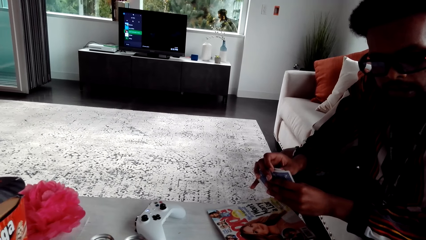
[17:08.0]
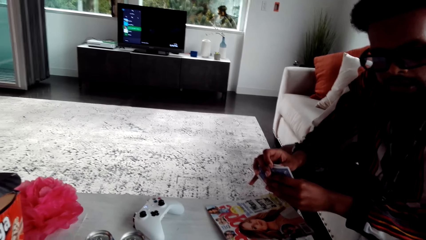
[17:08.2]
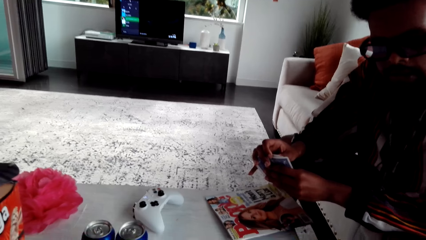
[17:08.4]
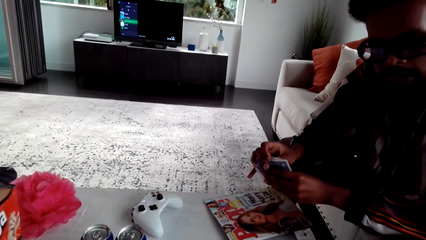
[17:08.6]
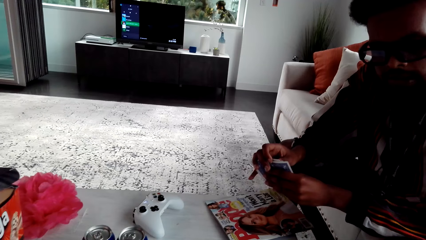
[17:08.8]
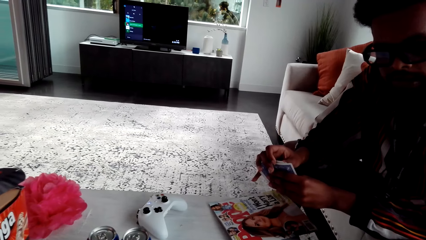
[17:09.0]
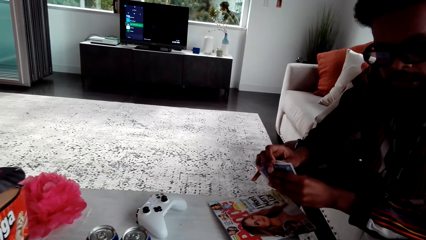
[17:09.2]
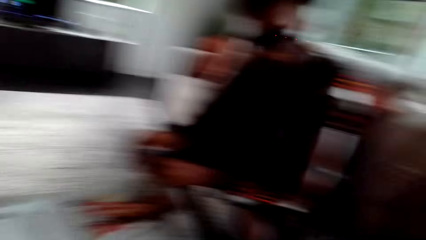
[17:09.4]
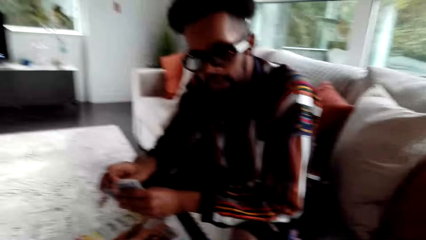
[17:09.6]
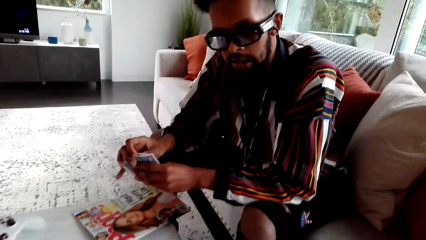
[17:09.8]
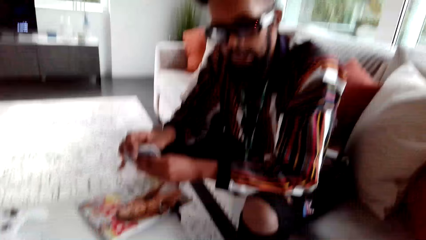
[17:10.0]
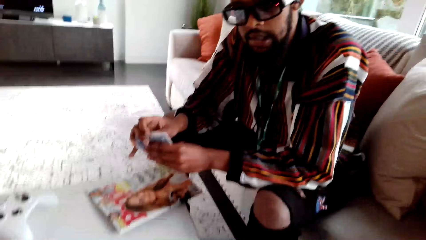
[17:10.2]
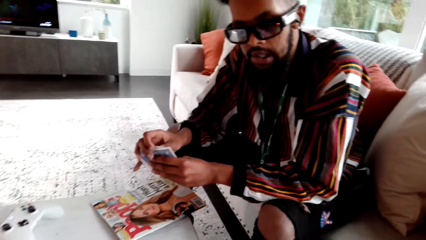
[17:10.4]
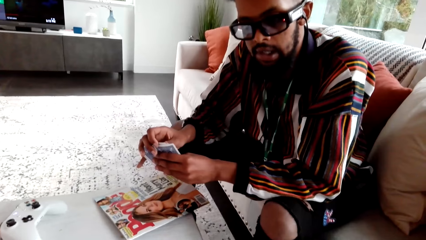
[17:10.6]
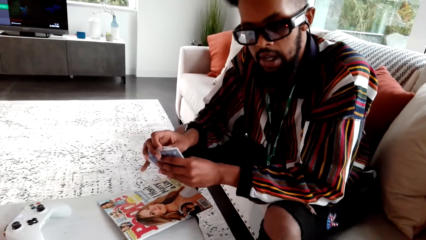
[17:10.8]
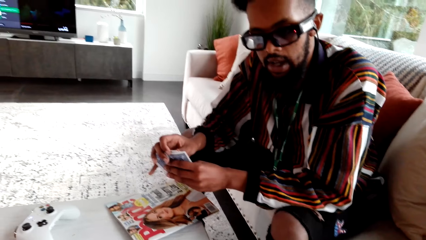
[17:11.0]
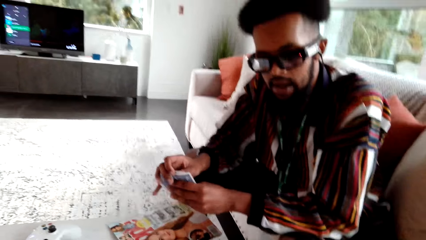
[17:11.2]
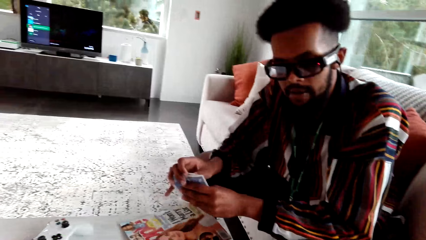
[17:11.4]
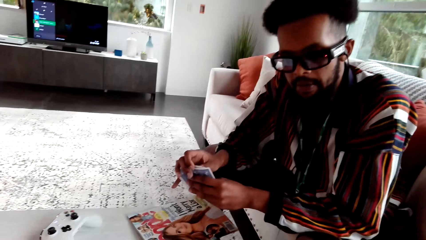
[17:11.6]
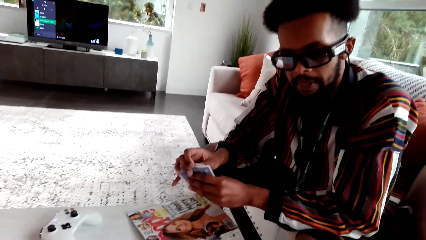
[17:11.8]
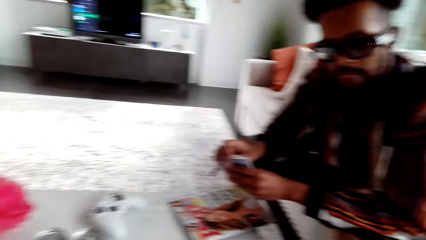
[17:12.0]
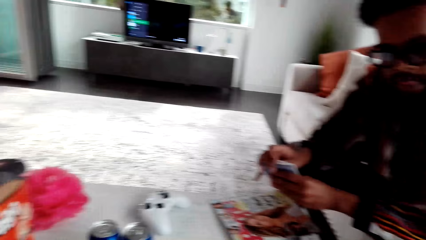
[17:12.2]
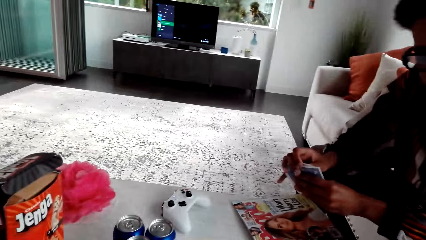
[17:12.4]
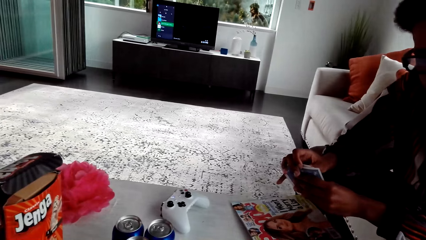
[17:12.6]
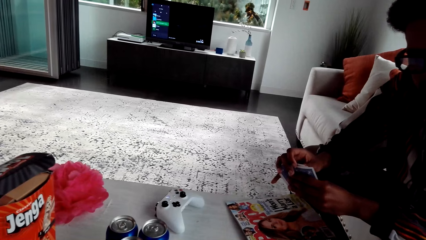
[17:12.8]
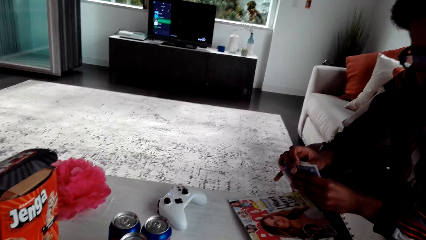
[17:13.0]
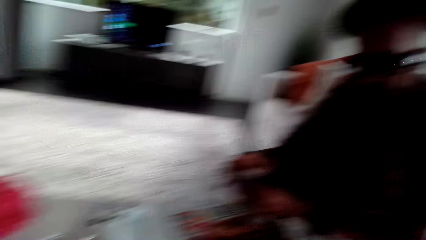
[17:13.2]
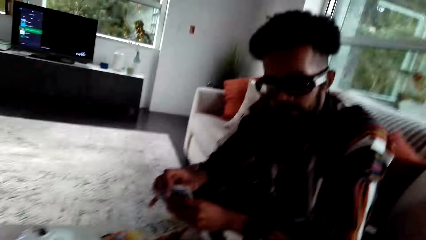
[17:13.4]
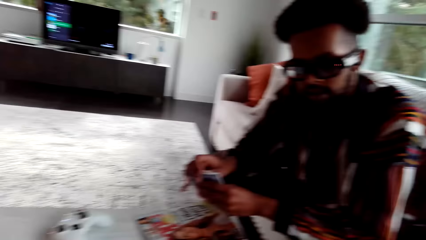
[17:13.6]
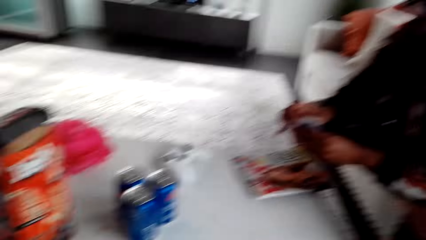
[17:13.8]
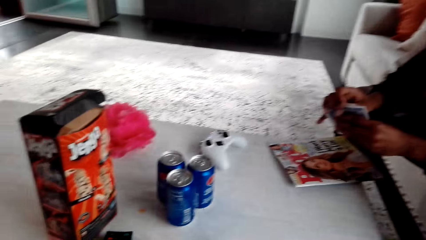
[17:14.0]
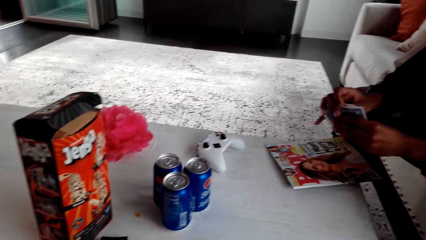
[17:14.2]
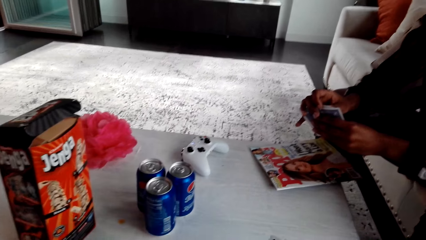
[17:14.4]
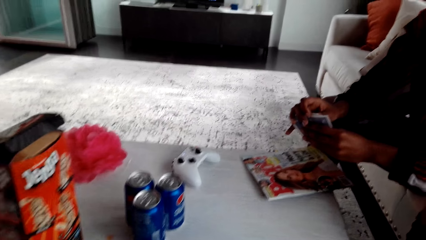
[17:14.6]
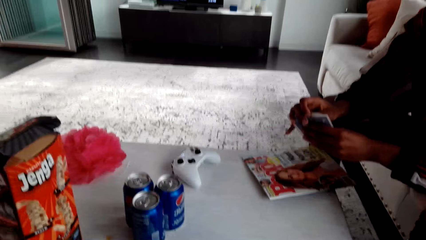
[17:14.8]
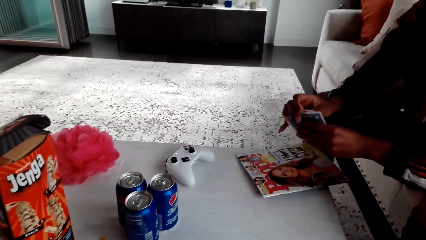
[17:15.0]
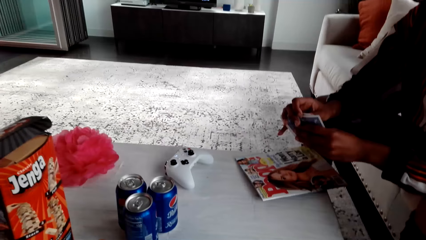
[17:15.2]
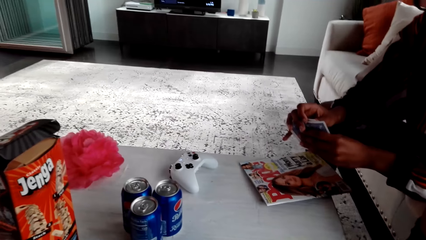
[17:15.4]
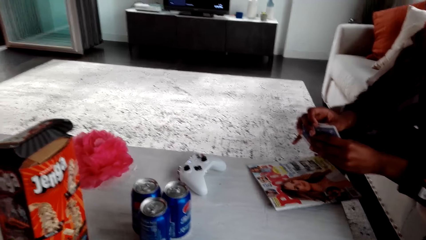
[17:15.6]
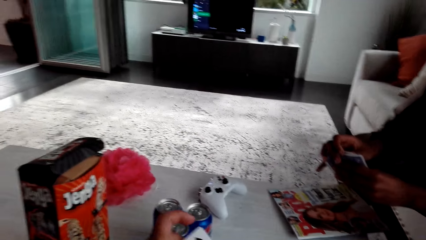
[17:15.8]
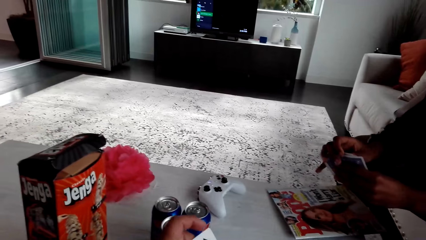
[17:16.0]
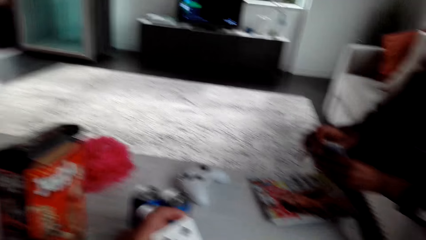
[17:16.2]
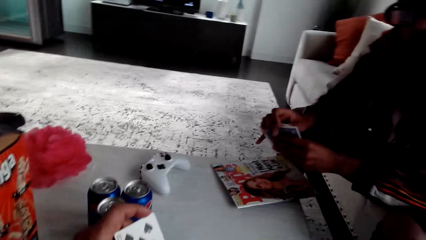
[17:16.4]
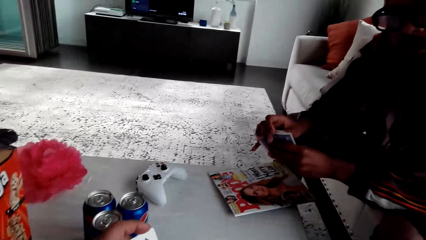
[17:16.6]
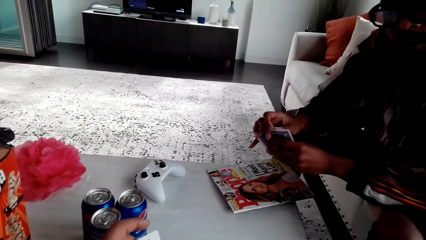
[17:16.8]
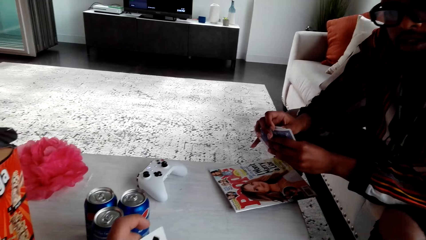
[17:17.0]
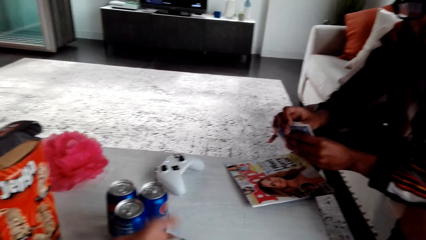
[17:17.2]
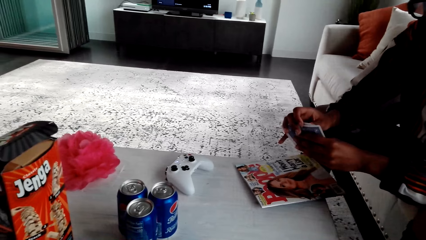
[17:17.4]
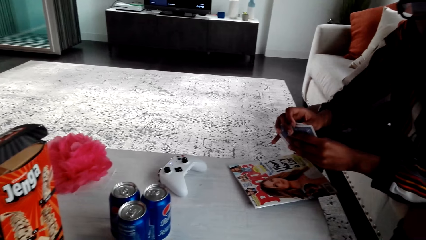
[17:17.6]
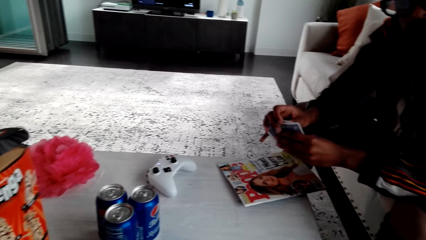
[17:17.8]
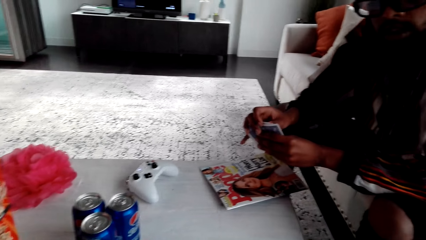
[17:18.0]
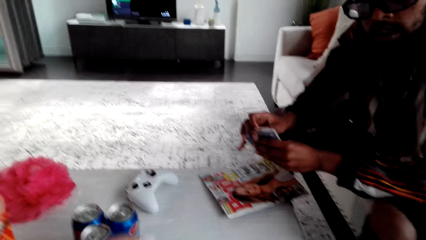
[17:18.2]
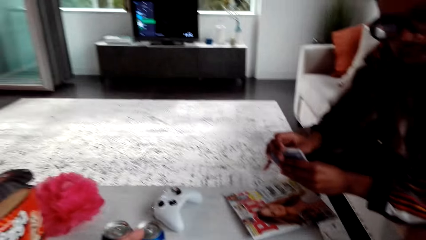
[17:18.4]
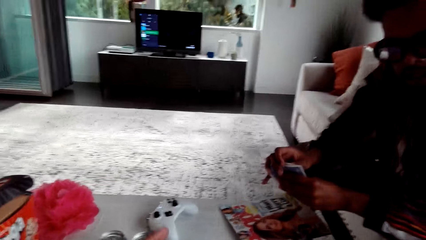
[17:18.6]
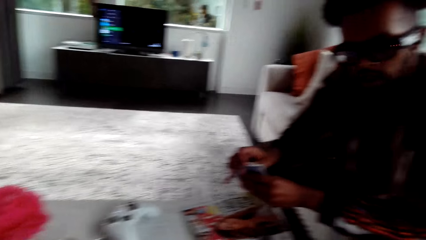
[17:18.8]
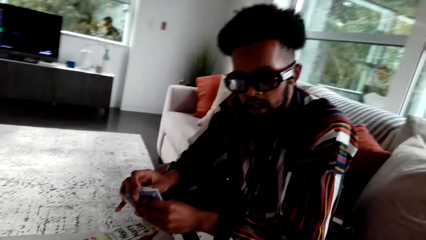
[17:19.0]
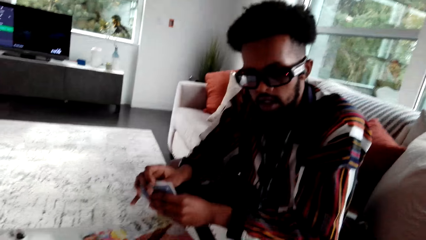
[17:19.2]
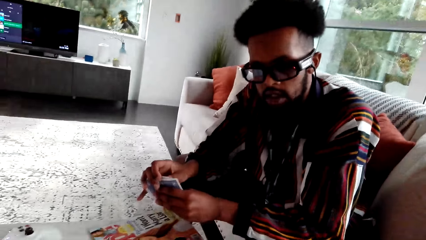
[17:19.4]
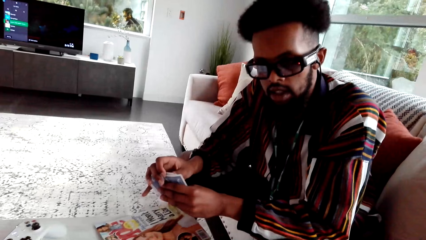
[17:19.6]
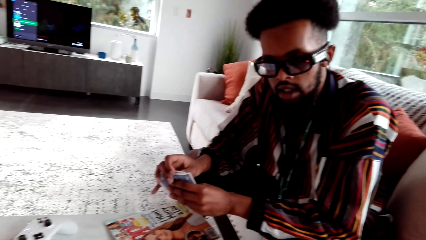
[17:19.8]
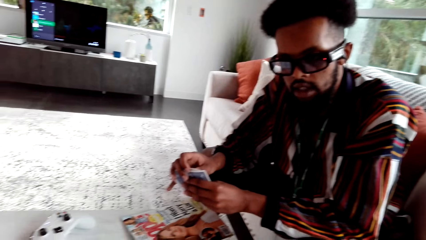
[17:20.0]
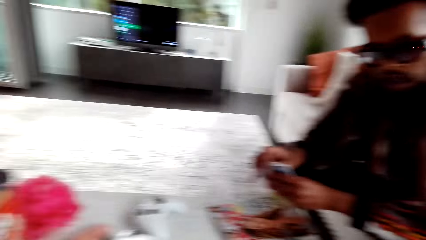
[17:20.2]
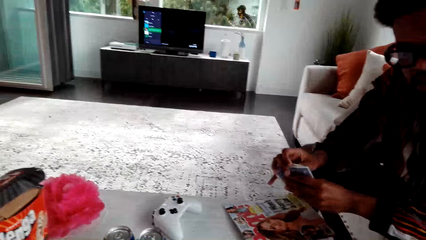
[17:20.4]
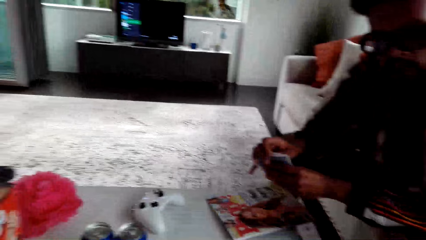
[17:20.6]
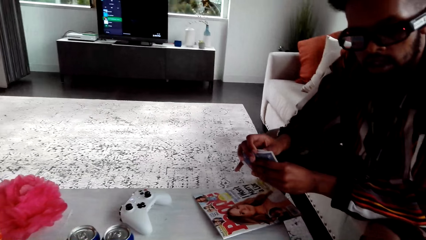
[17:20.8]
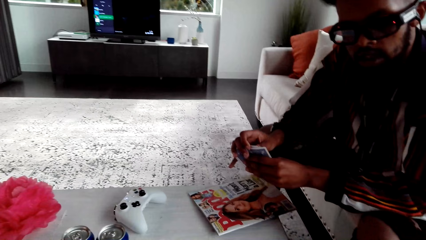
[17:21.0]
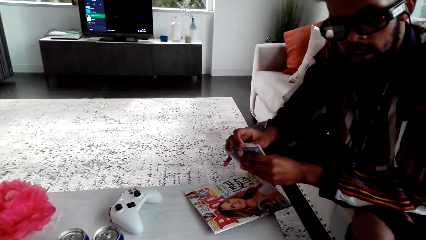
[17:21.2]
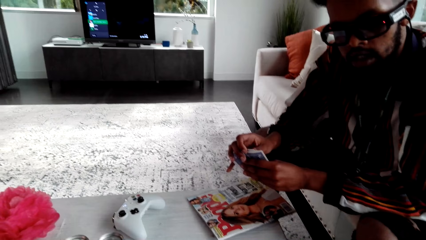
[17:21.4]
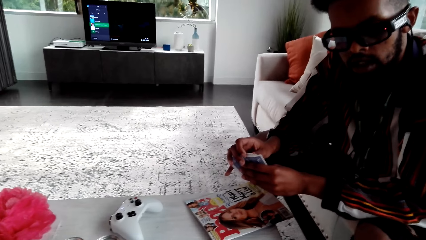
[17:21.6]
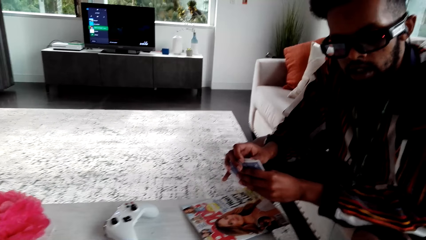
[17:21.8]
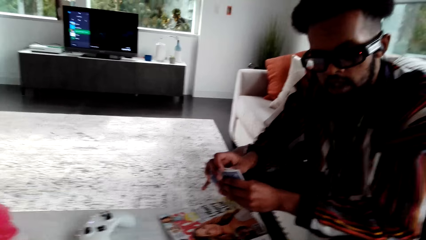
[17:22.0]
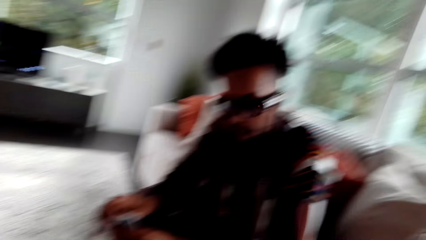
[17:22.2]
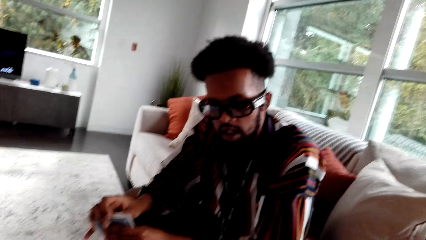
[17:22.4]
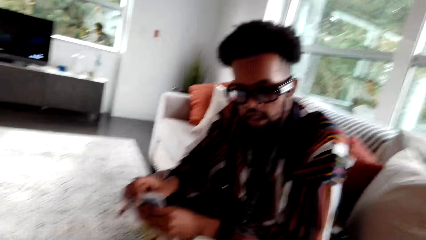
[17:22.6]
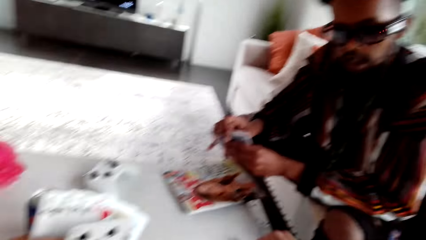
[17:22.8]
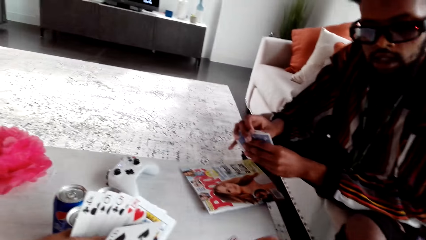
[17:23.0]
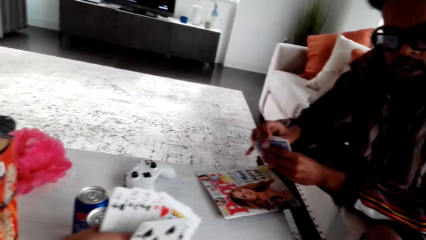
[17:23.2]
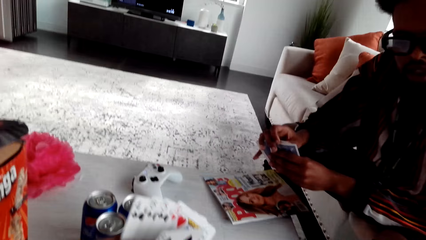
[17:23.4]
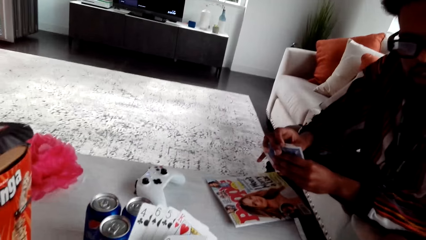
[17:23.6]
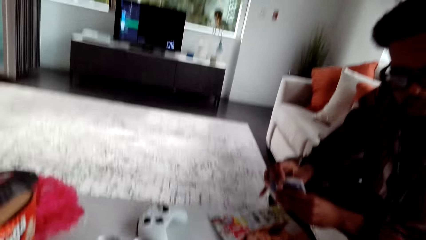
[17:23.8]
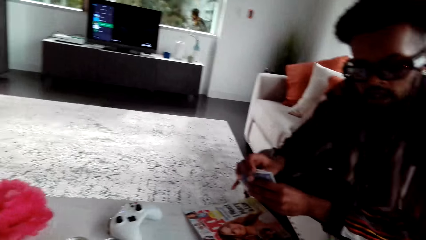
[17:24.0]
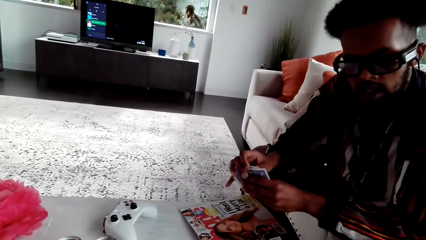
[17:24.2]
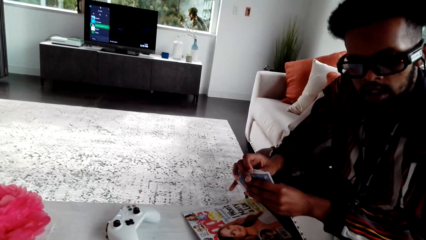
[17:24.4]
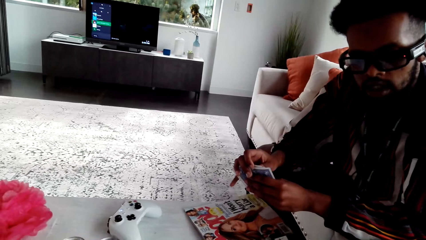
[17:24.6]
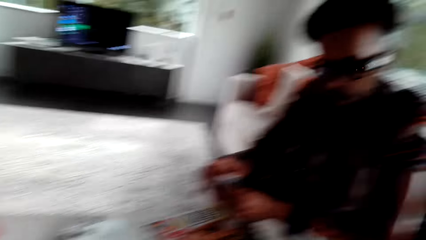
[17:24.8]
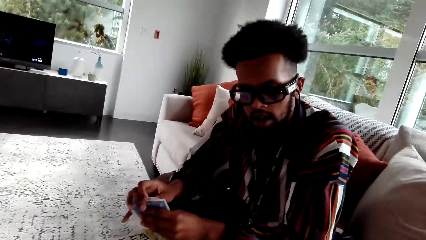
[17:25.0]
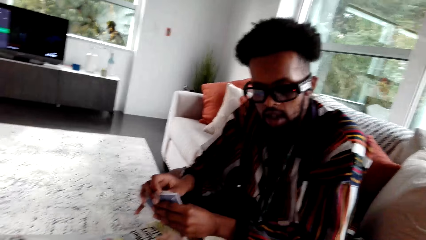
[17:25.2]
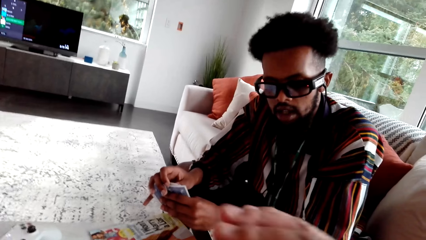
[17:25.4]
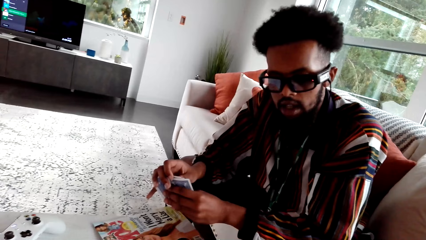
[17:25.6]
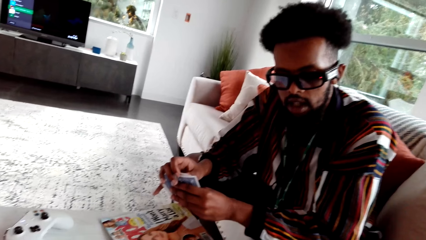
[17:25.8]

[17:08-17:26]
A man speaks. The man looks at the camera wearer. The camera wearer speaks to the man.
